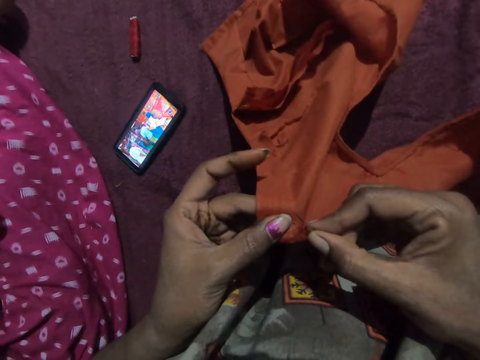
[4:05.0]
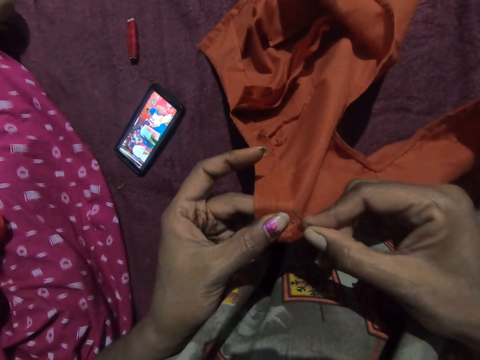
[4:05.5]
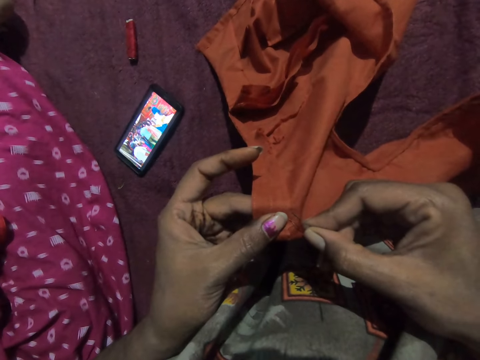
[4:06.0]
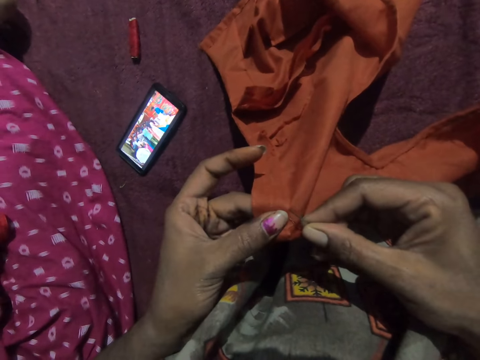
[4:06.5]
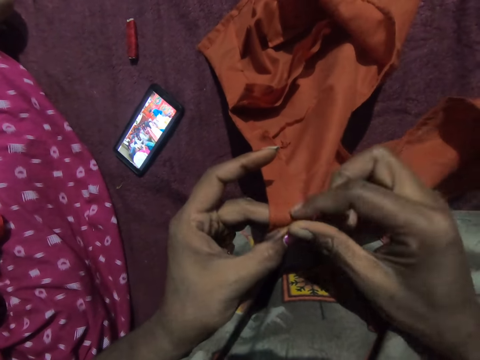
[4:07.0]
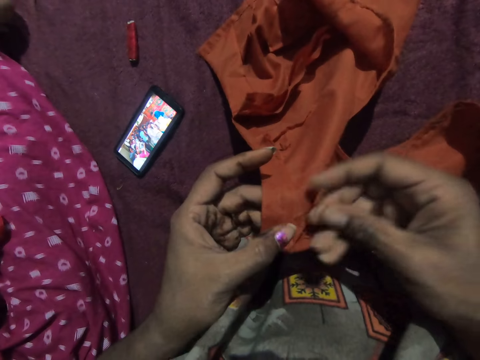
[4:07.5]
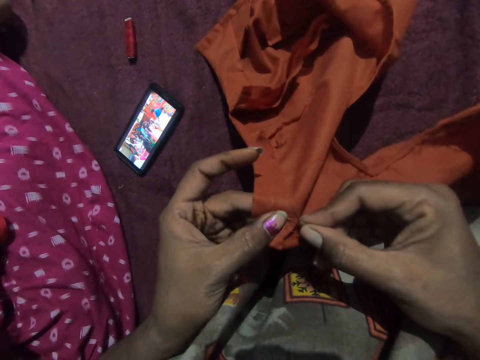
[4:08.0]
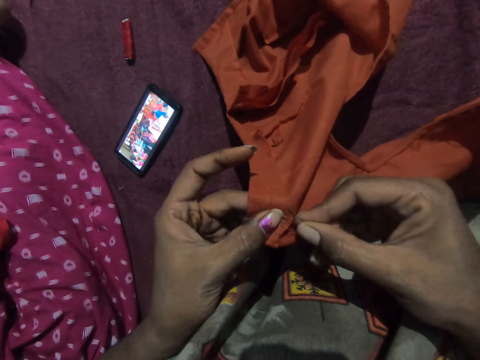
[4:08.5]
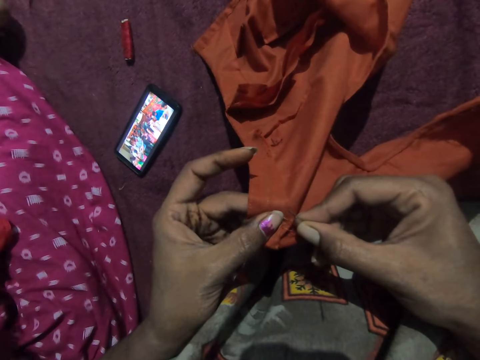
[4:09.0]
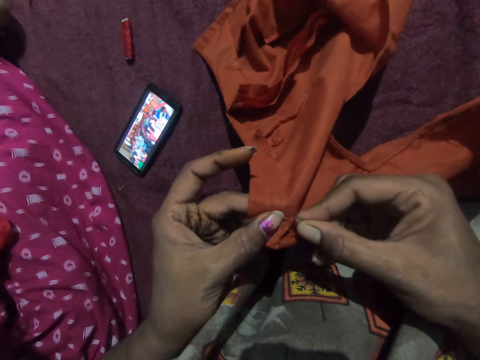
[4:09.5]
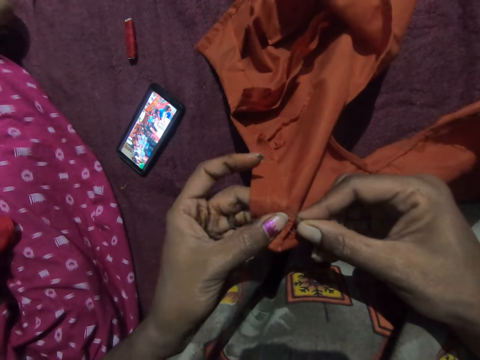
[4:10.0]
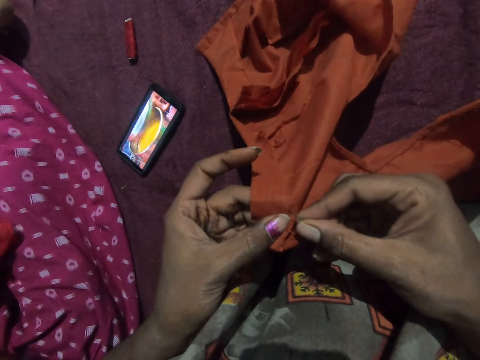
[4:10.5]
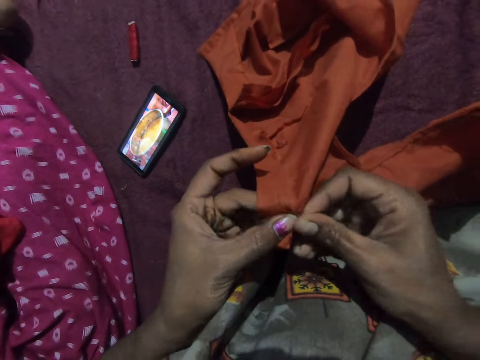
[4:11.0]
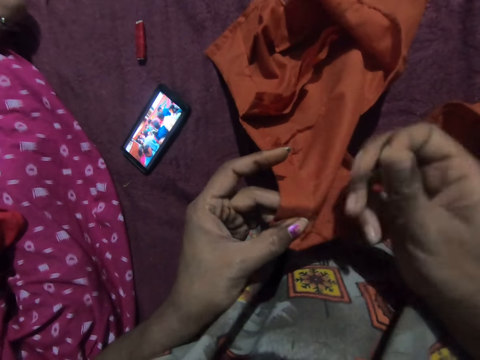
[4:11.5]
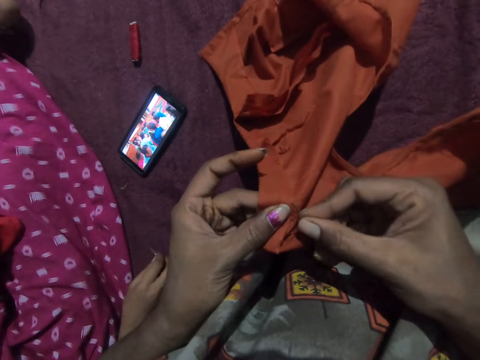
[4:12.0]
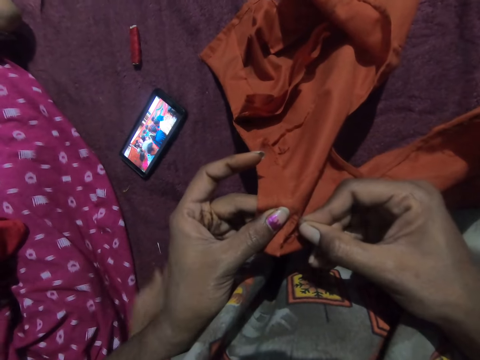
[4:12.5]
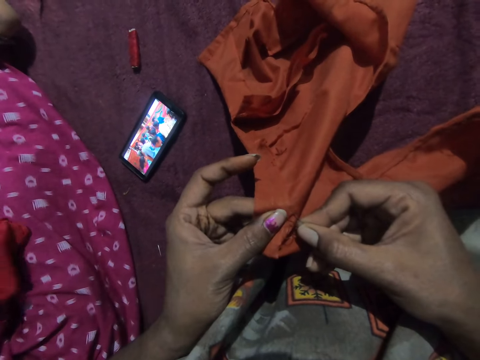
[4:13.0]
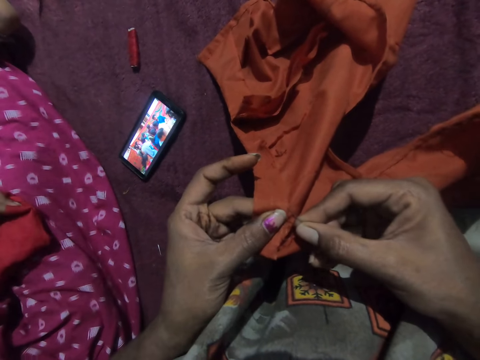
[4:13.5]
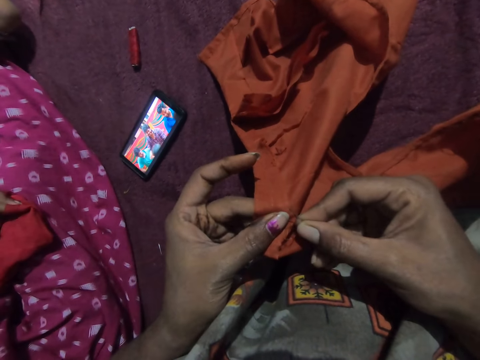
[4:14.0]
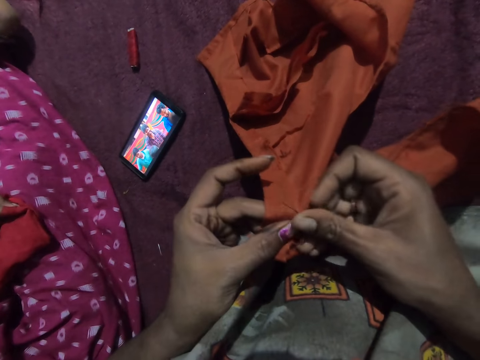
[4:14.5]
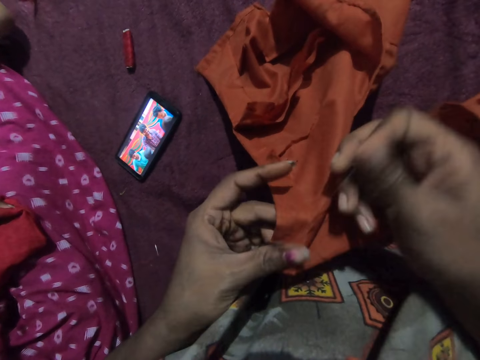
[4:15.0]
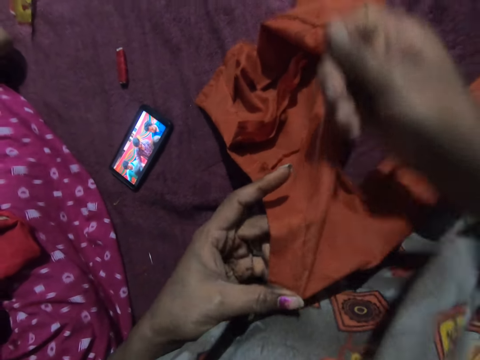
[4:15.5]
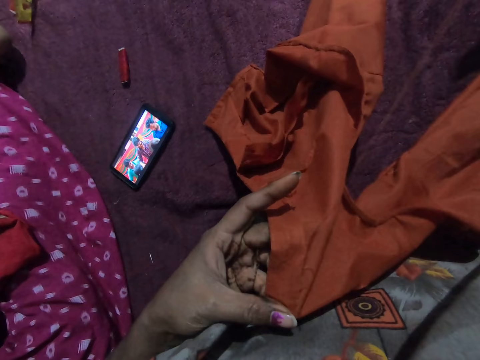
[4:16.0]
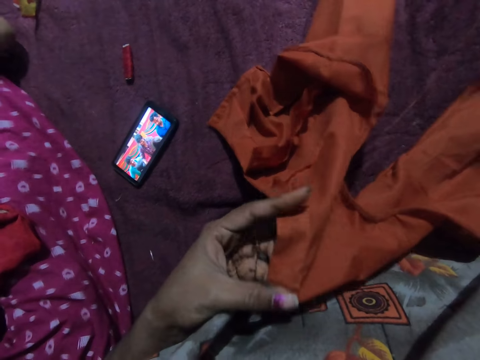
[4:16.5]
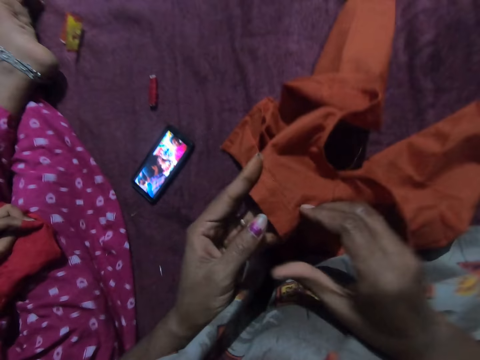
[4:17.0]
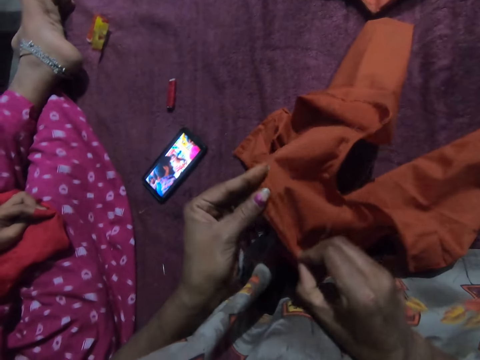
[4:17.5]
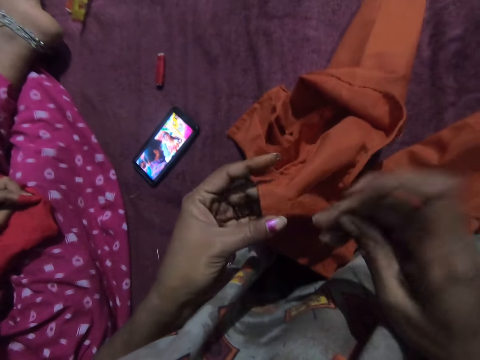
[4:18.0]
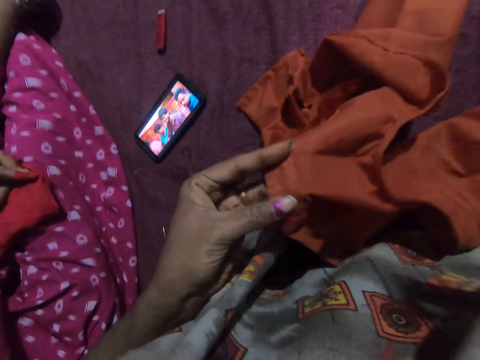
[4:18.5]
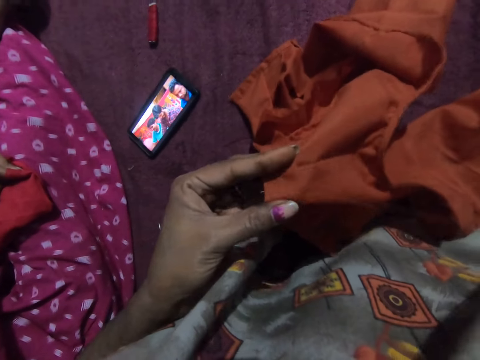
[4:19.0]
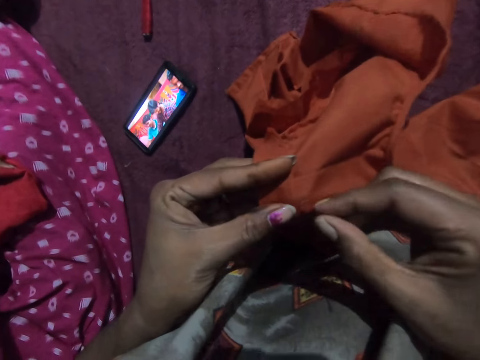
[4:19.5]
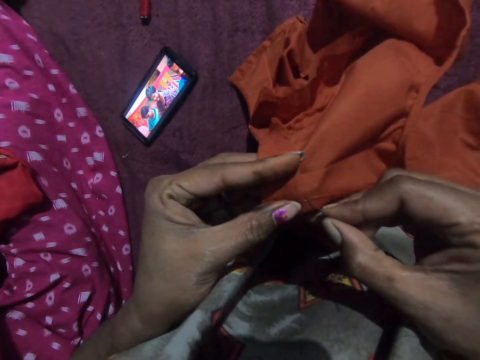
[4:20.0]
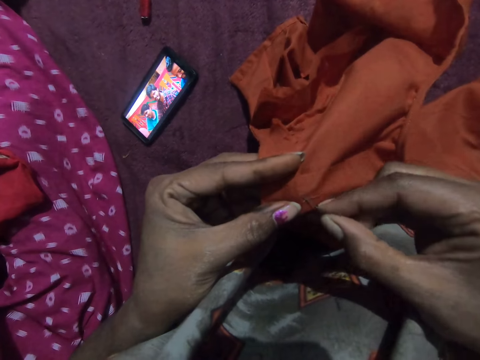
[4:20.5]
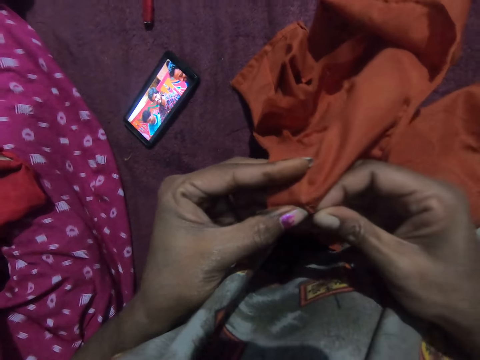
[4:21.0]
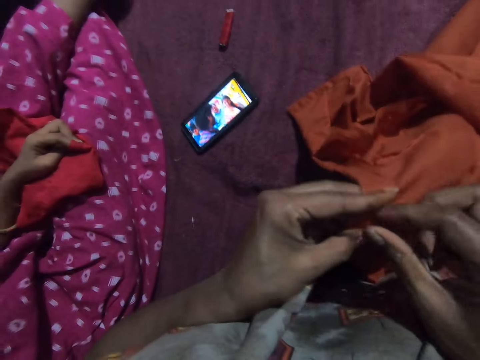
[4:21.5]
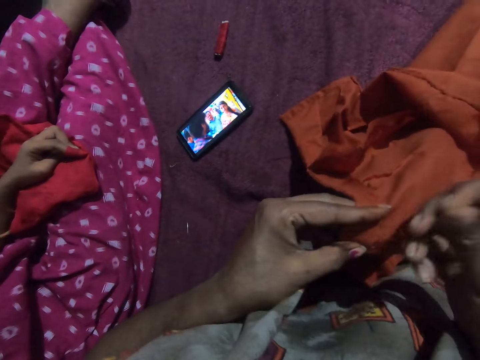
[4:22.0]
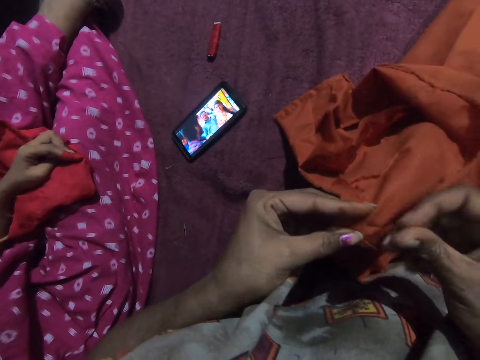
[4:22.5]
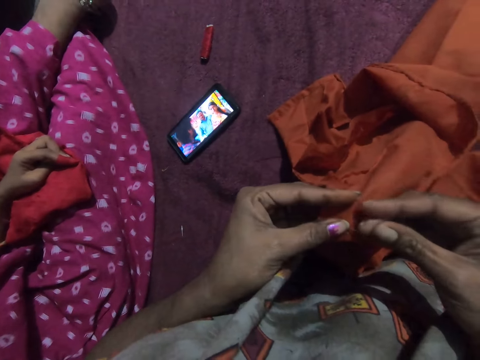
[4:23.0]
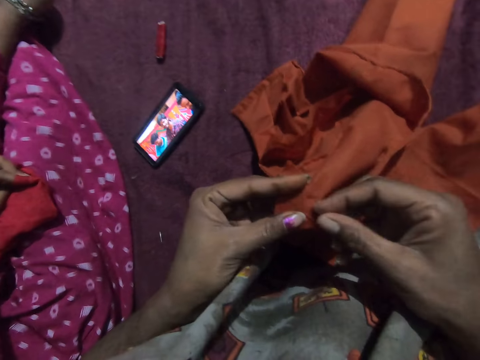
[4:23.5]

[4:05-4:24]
The camera wearer adjusts the cloth in her hands. She stitches the cloth in her left hand with the needle and thread in her right hand.

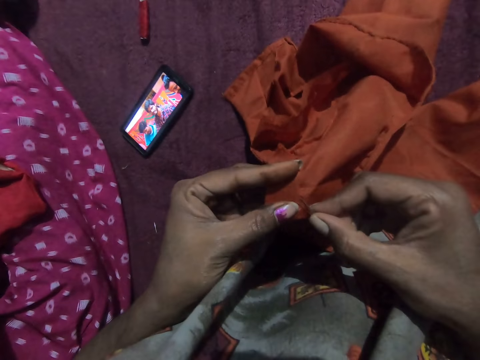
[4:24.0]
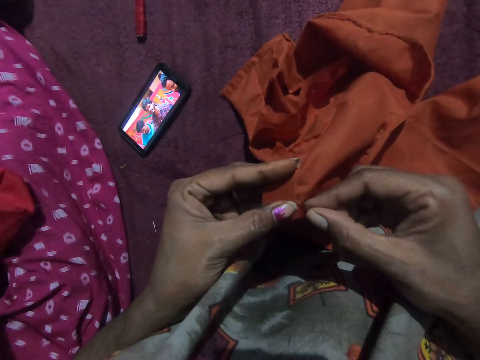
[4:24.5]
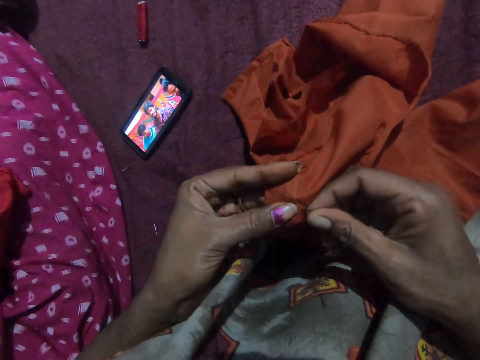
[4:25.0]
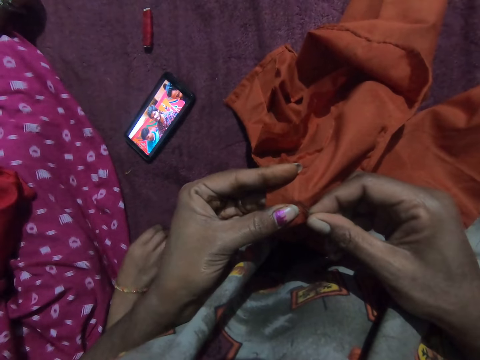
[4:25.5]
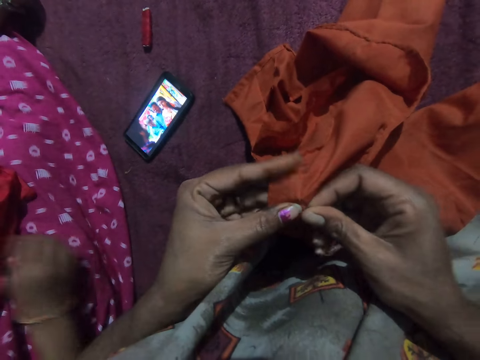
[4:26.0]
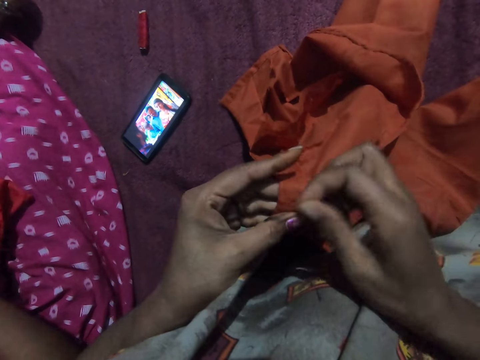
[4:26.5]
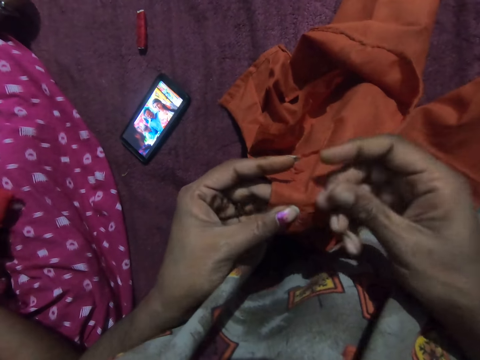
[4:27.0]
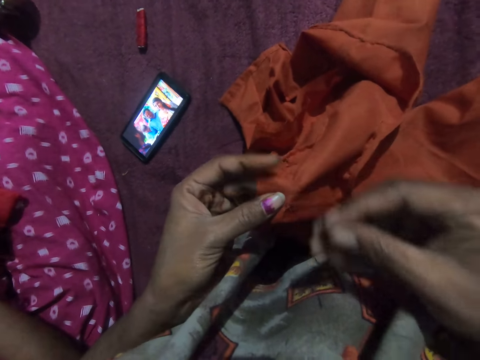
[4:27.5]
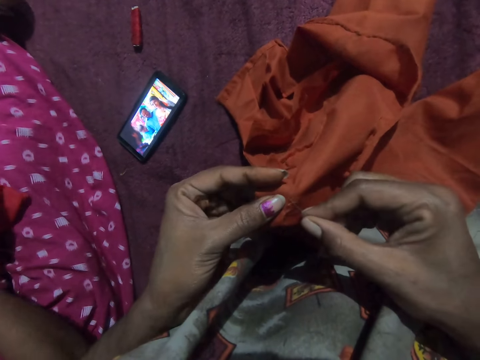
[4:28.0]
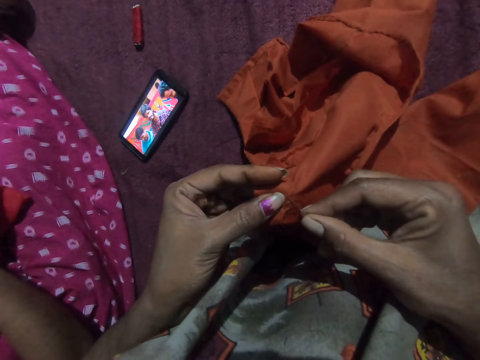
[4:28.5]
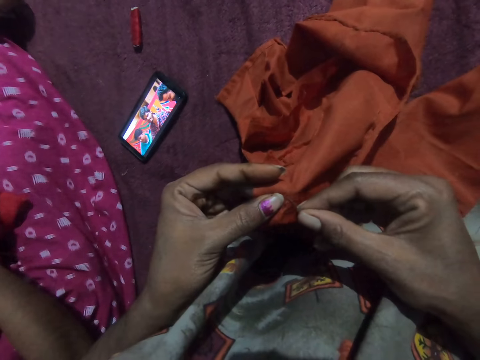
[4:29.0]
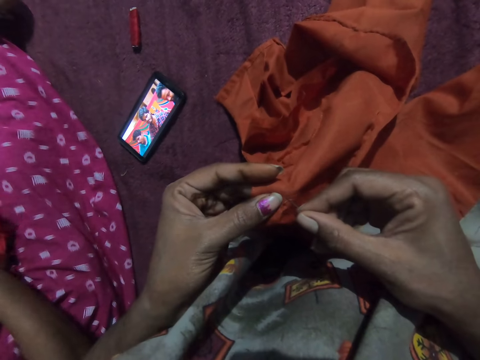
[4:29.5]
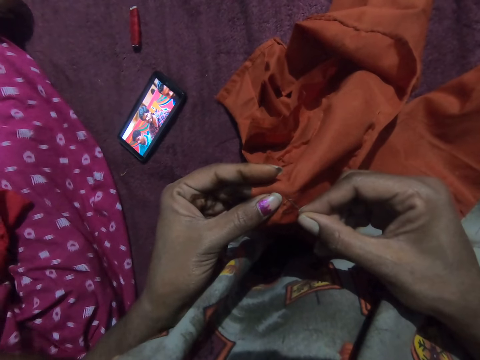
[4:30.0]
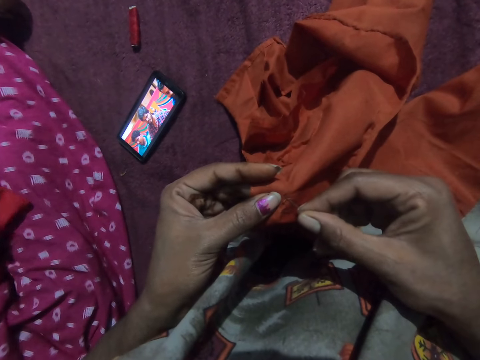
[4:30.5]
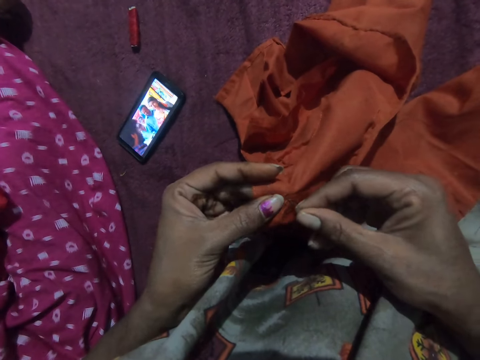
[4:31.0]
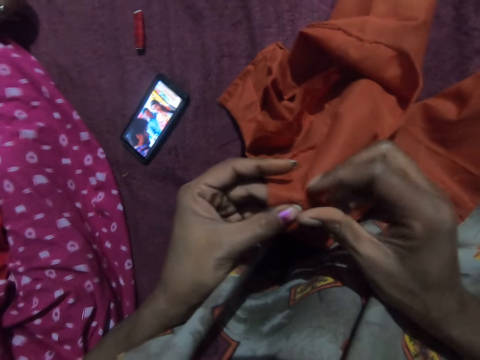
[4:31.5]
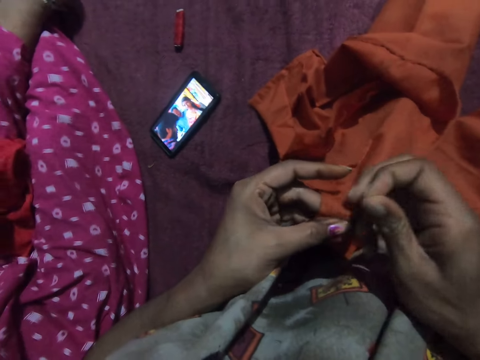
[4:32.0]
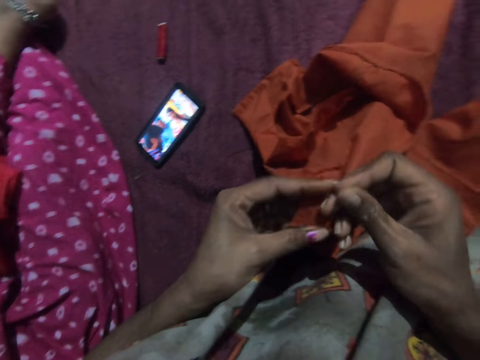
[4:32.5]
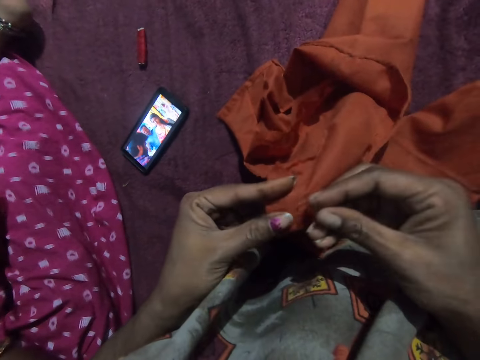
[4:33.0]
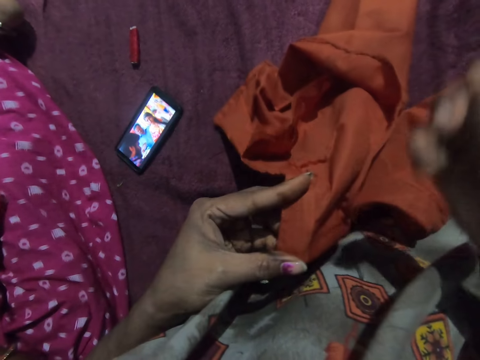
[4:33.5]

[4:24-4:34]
A person picks up a needle. The camera wearer sews the piece of cloth with the needle.
